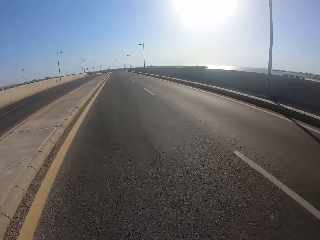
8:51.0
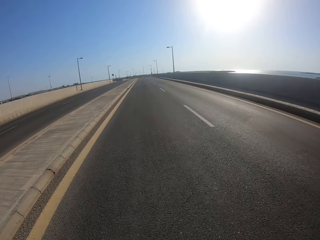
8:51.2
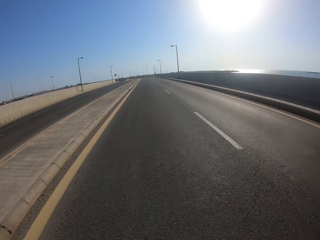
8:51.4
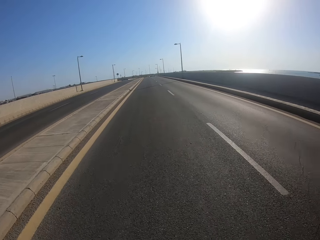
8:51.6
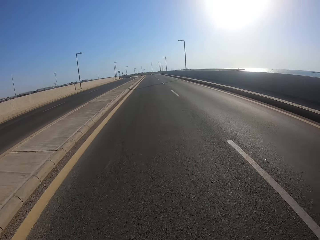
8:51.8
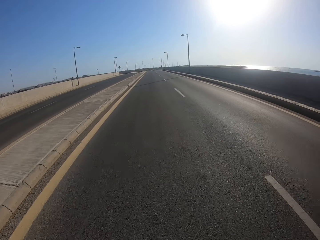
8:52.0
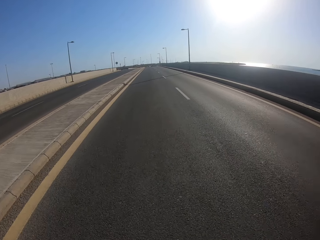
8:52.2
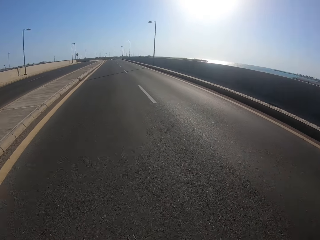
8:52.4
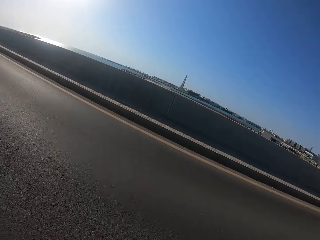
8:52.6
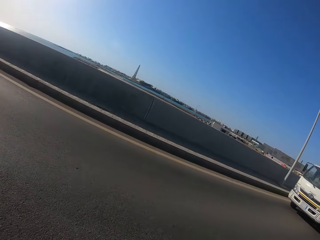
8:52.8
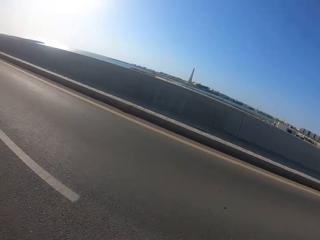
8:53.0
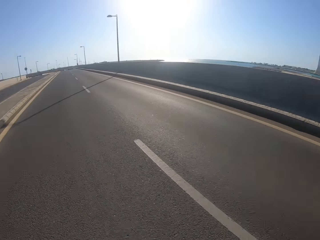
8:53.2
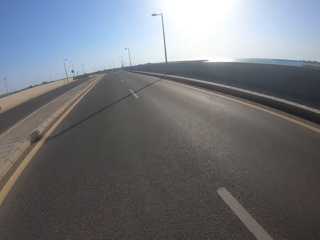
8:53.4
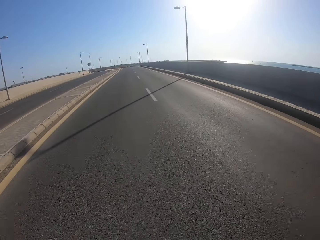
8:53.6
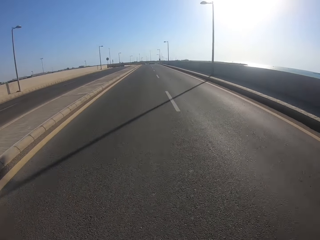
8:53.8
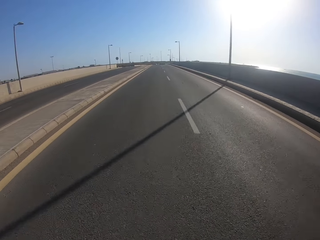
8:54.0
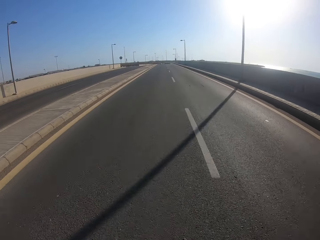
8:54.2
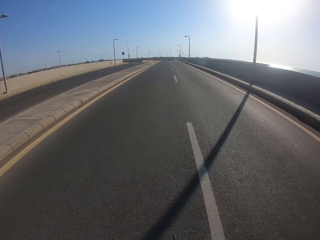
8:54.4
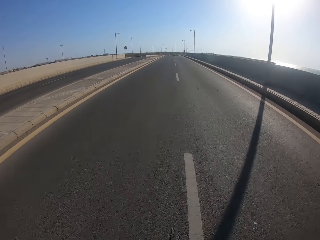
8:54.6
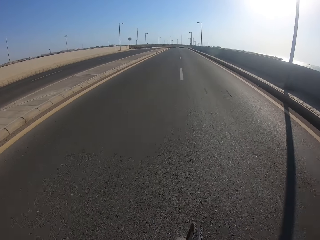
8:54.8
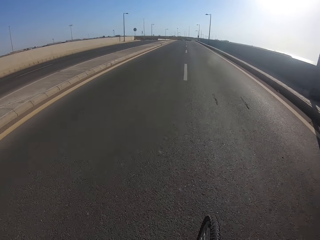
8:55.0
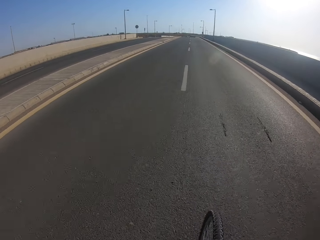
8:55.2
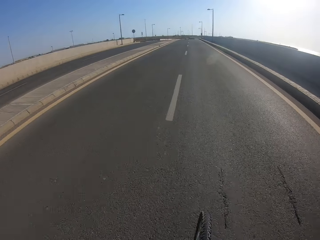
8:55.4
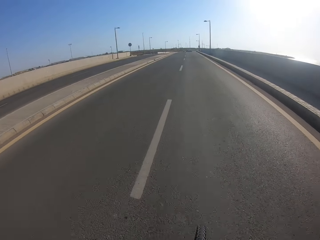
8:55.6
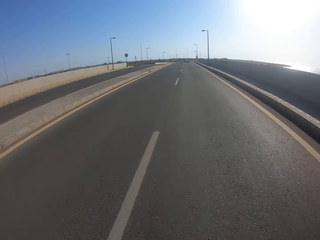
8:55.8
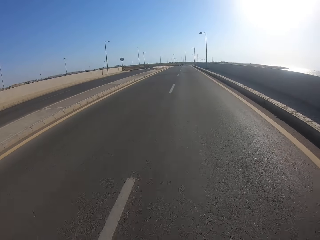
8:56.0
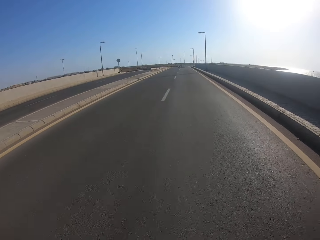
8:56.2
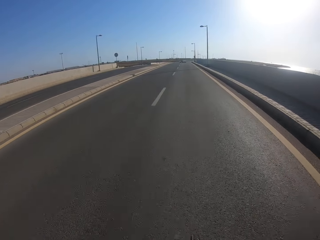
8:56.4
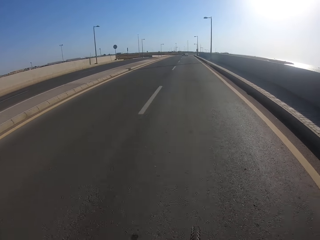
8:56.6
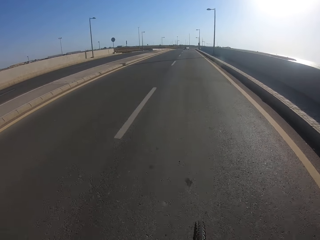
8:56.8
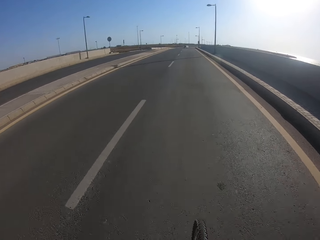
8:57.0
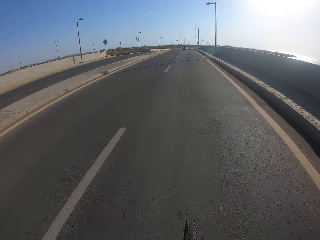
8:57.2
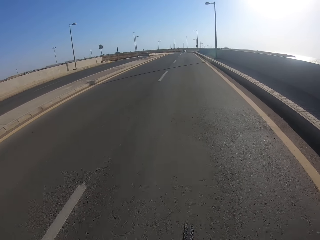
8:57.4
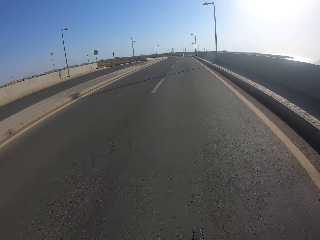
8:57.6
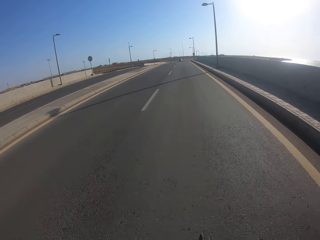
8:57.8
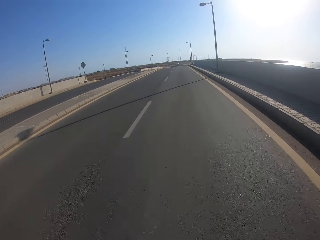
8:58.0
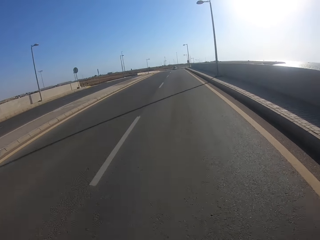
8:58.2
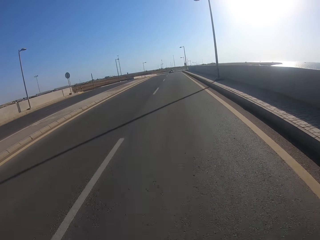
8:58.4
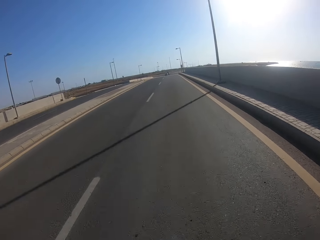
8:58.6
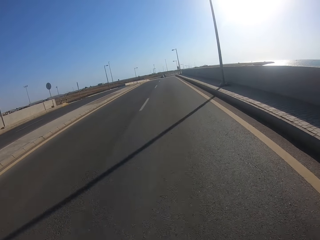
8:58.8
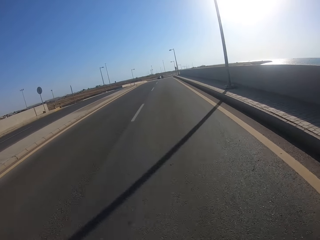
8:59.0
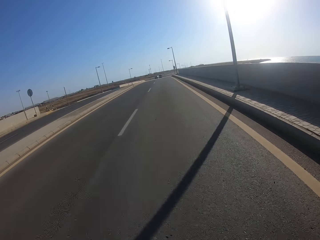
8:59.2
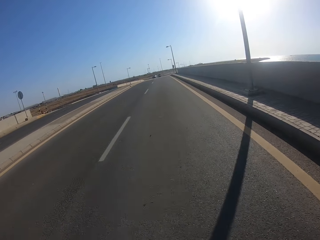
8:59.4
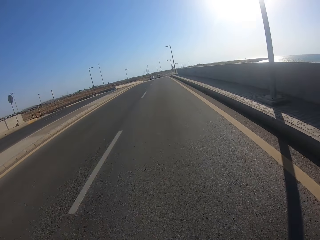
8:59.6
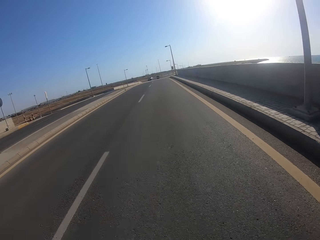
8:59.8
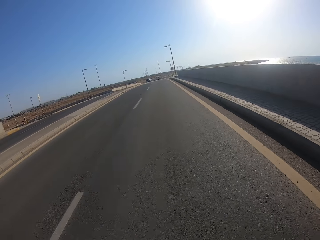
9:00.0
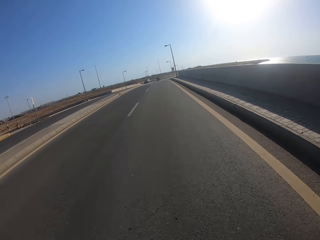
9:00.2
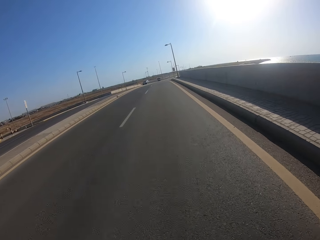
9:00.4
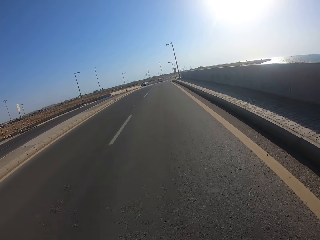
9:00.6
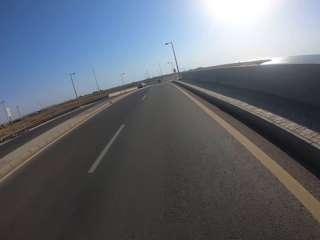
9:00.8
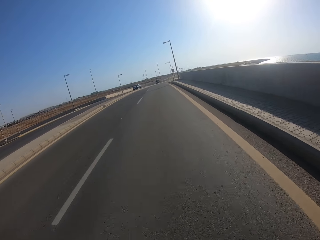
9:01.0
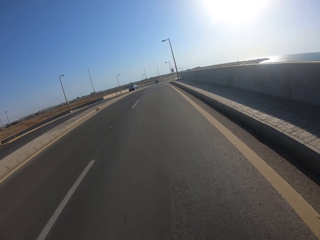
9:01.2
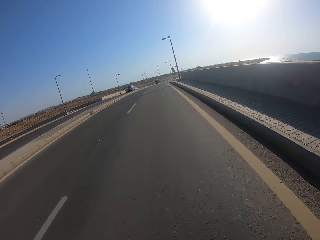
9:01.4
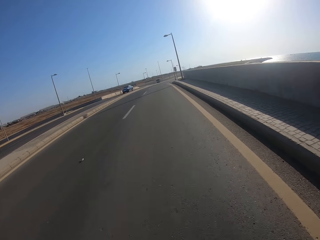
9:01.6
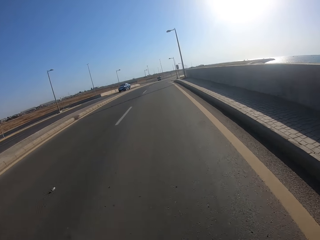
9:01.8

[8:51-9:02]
The camera wearer looks at the right. They look at the lorry. They ride the bicycle along the road. They ride the bicycle on the right side of the road.

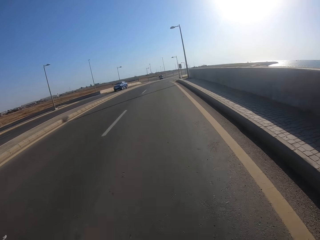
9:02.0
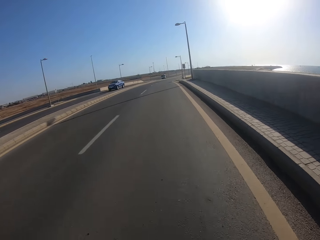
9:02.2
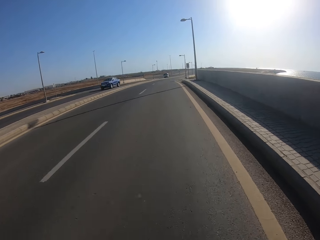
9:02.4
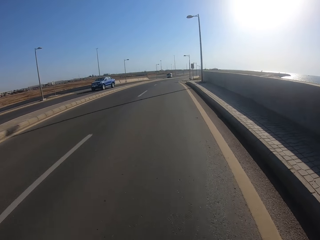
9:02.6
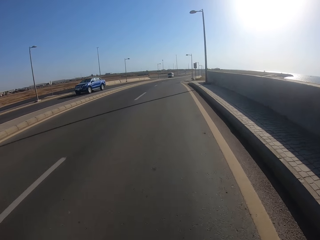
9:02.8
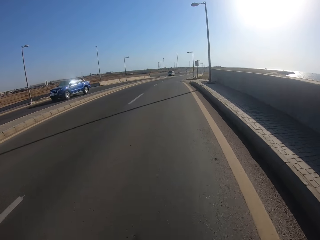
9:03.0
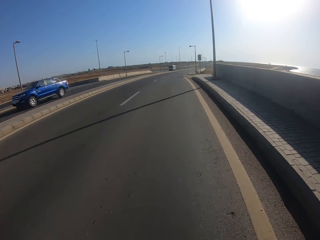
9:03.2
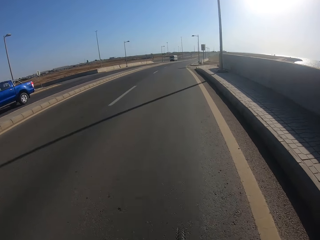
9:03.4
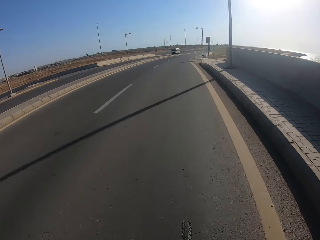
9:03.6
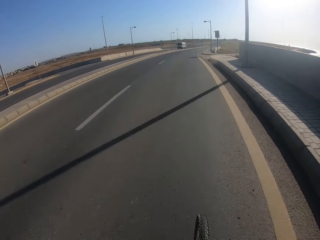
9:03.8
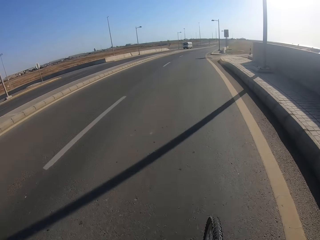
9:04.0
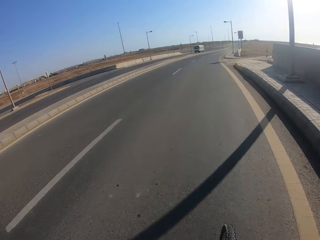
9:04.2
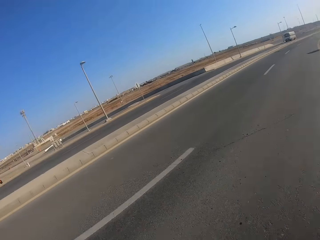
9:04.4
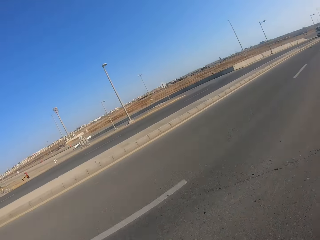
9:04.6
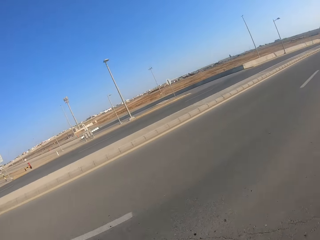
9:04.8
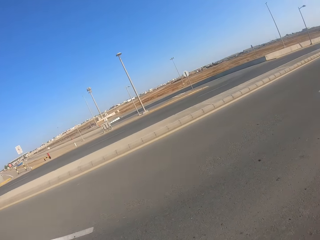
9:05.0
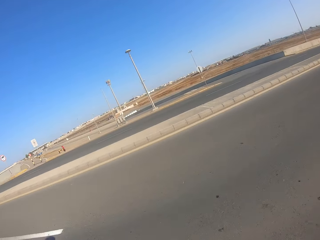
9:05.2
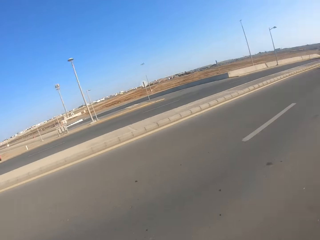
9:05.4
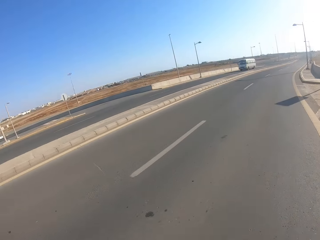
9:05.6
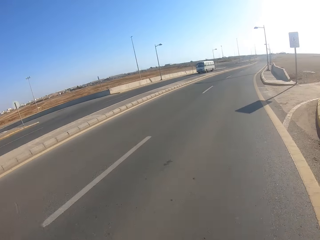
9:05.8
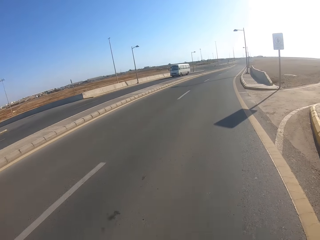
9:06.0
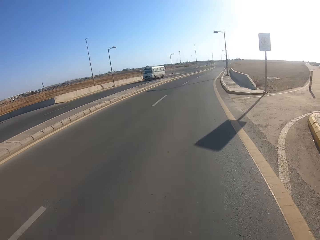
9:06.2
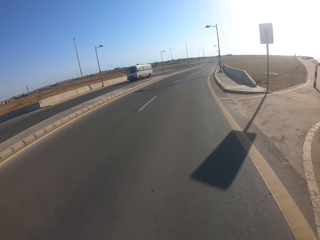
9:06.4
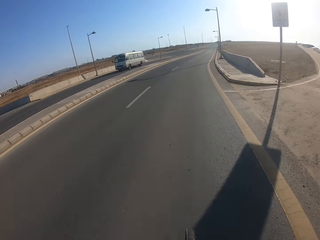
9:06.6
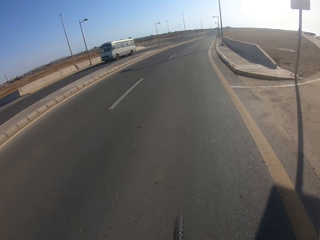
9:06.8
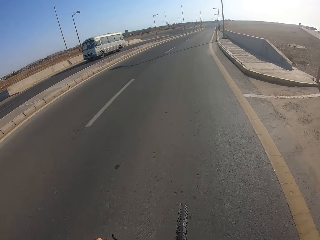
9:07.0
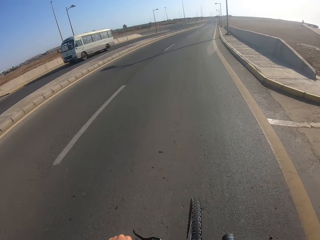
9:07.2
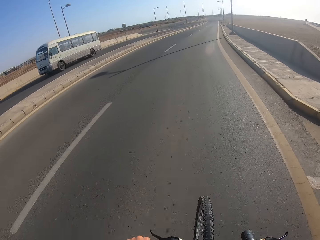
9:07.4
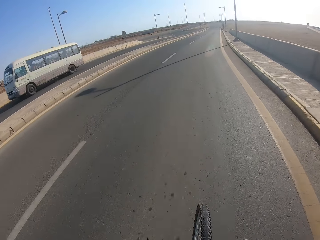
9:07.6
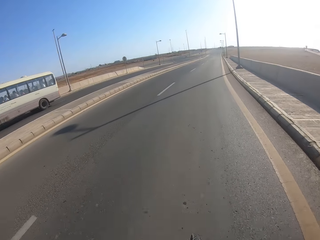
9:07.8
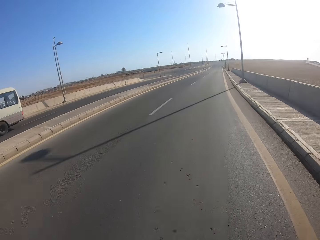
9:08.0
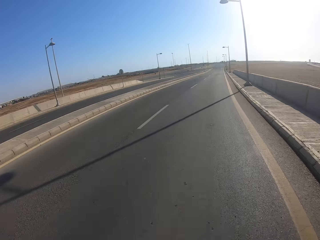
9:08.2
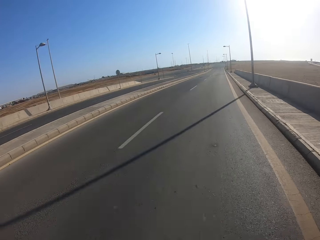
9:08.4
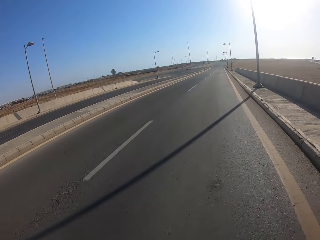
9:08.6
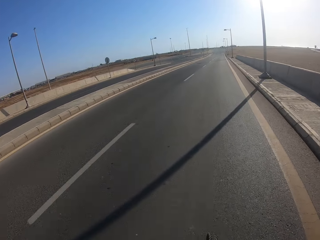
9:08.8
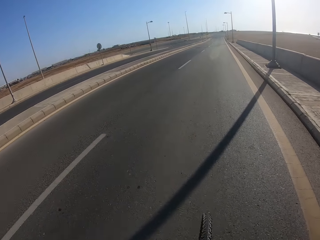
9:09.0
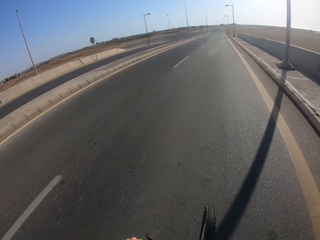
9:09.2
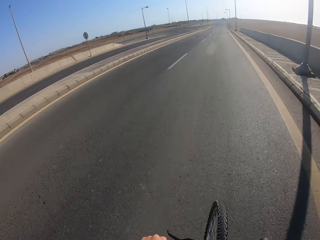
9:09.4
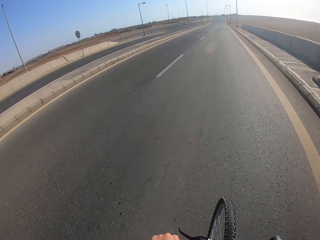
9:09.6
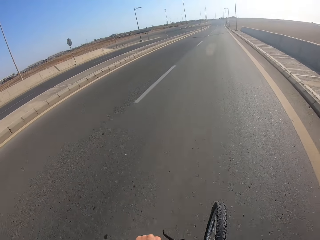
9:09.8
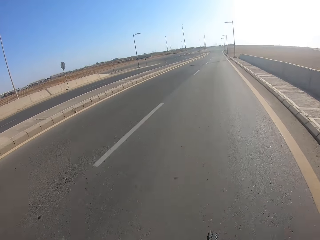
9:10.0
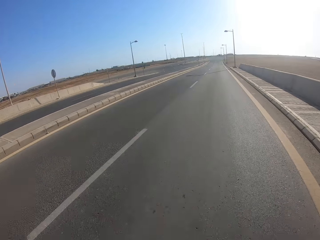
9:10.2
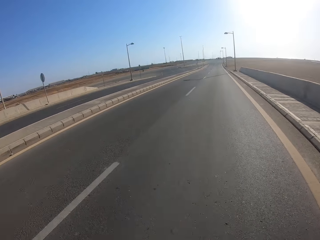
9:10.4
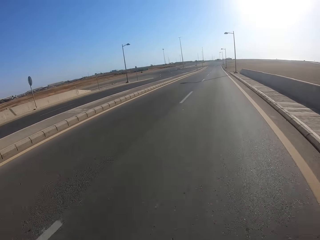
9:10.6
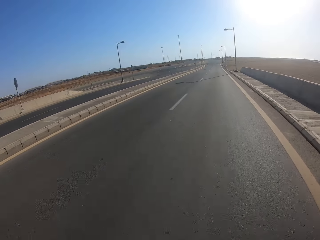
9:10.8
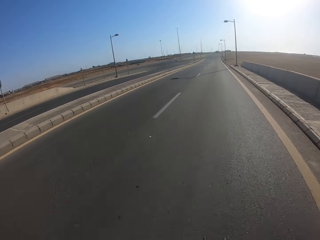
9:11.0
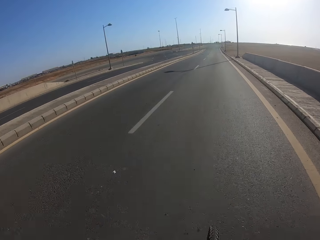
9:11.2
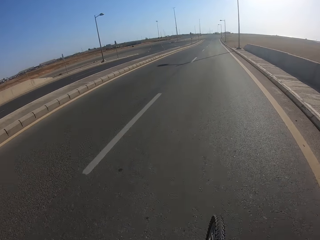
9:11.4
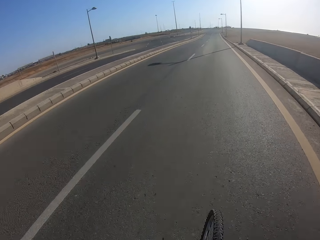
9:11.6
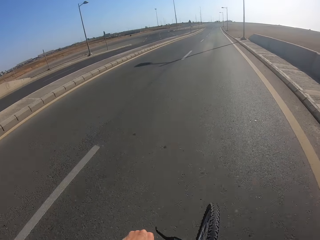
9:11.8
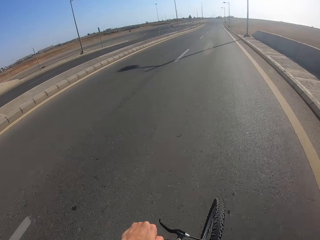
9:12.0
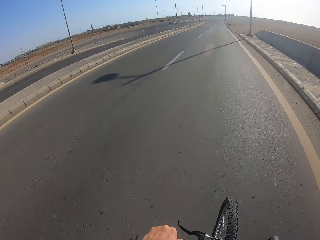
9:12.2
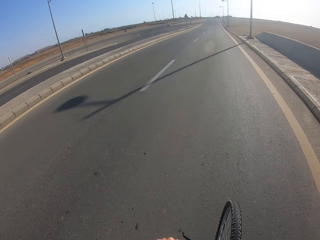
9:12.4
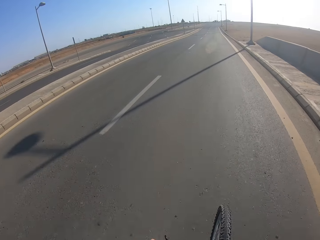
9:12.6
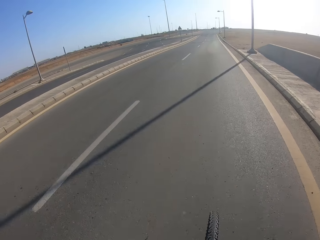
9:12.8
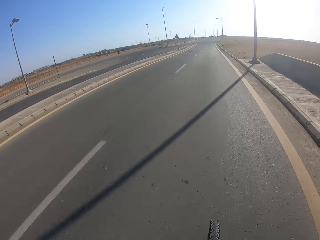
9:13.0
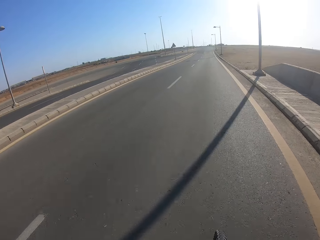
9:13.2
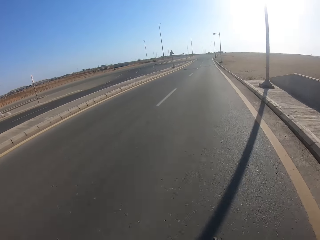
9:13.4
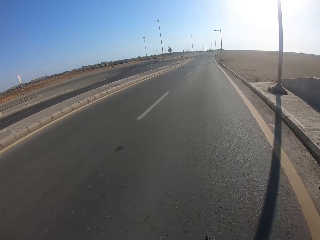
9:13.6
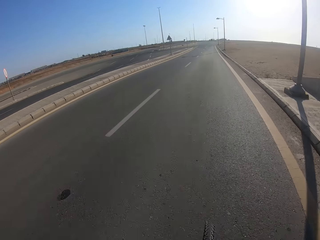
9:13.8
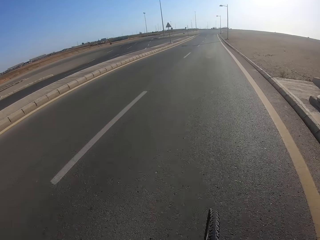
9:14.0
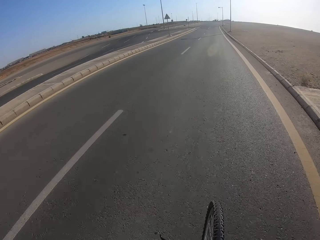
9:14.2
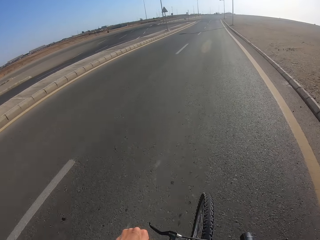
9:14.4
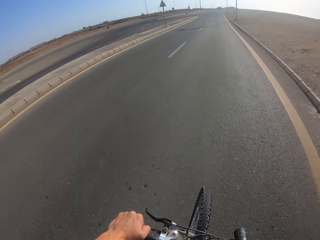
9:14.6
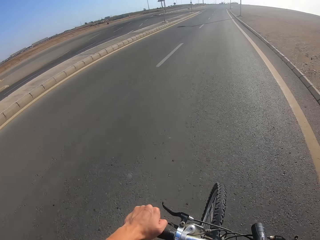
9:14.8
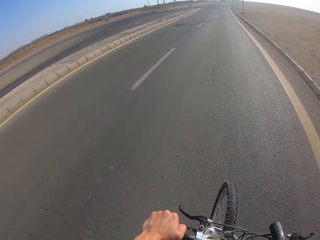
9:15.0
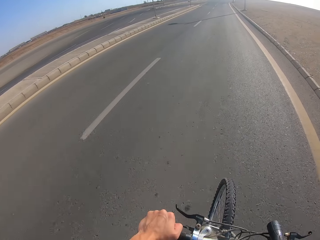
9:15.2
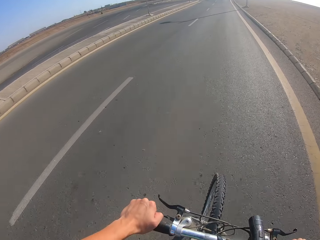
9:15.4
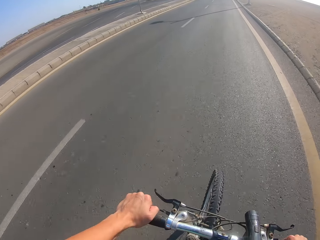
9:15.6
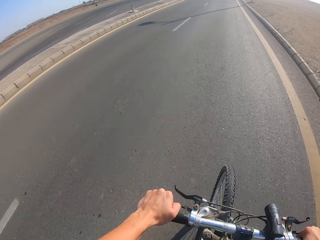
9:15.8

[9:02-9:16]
The camera wearer looks at the left of the road.
